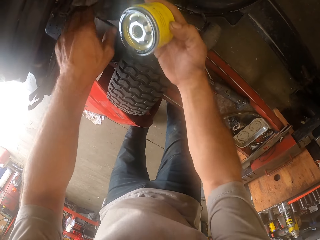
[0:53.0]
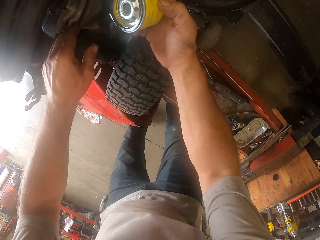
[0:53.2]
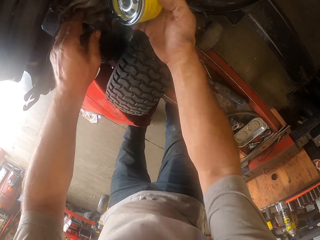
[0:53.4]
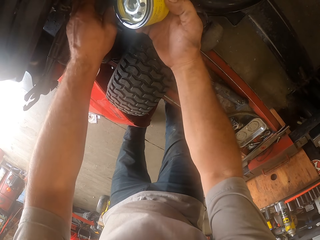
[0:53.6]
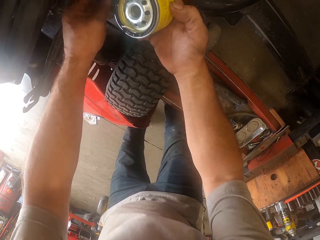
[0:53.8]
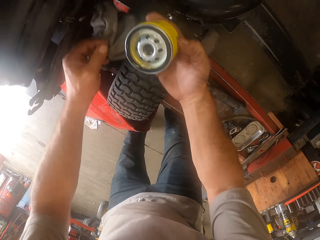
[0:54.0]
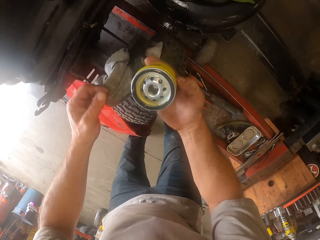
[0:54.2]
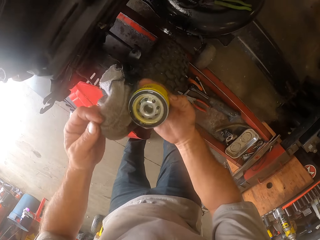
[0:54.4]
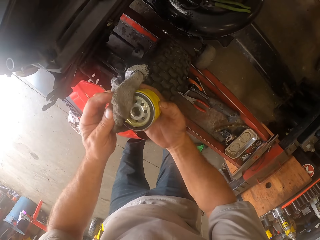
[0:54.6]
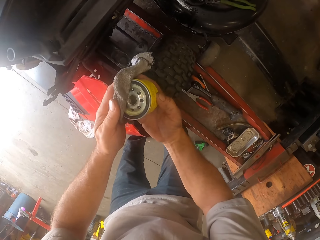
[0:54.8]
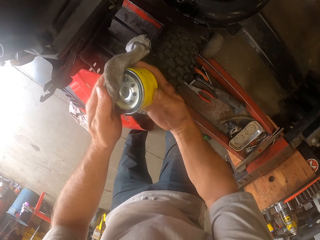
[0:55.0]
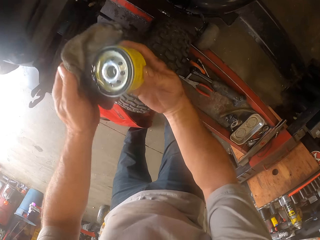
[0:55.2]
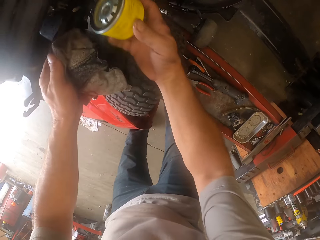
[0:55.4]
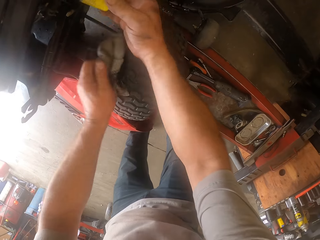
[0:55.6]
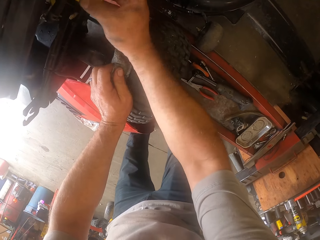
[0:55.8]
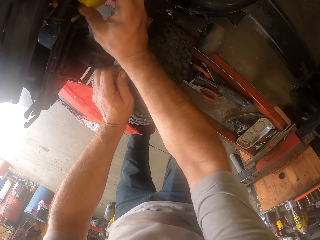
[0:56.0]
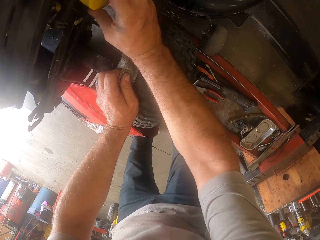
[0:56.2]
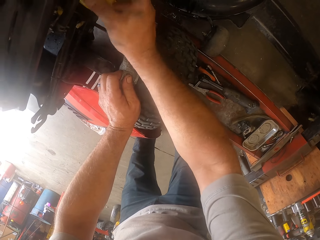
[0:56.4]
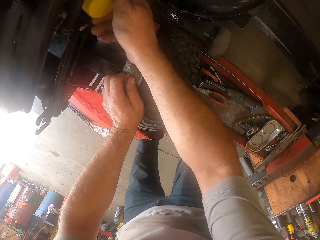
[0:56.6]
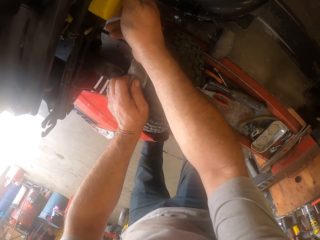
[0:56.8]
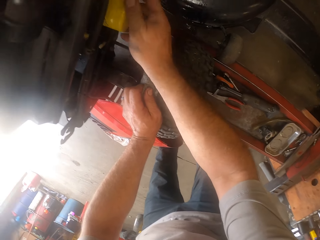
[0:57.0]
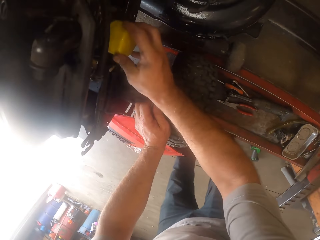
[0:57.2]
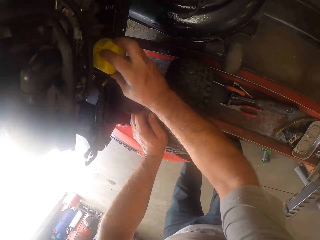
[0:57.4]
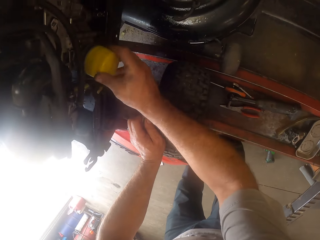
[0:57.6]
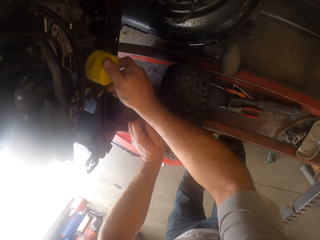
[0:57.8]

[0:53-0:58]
The camera wearer picks the cloth. They clean the can with the cloth. They drop the cloth. They attach the can to the mower.

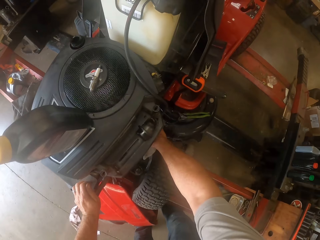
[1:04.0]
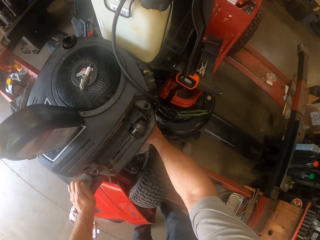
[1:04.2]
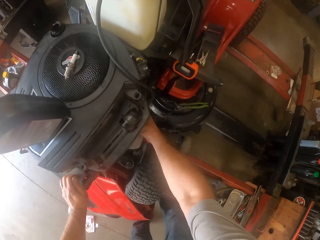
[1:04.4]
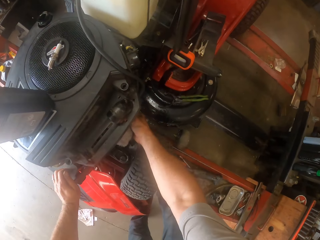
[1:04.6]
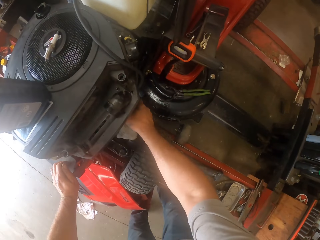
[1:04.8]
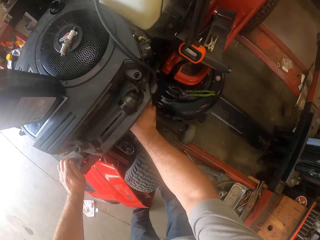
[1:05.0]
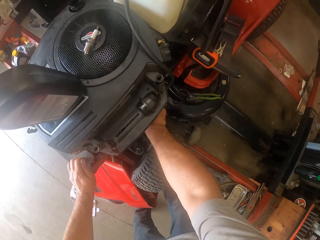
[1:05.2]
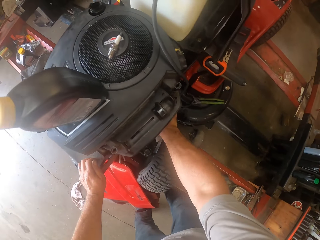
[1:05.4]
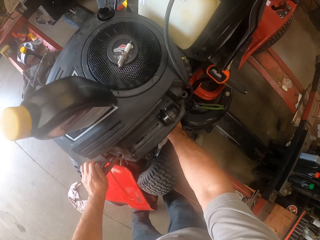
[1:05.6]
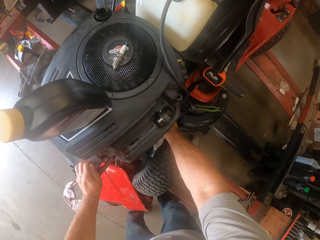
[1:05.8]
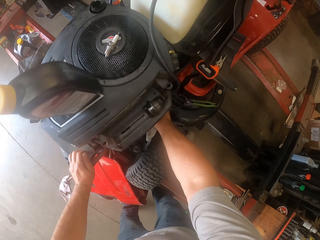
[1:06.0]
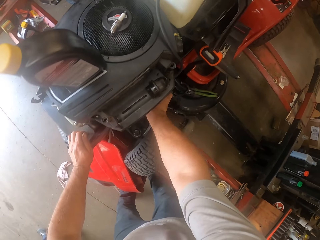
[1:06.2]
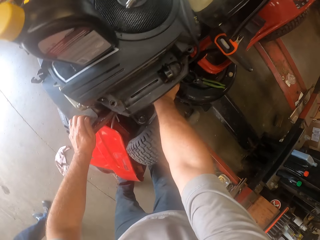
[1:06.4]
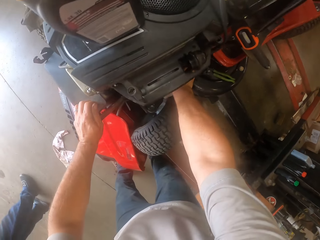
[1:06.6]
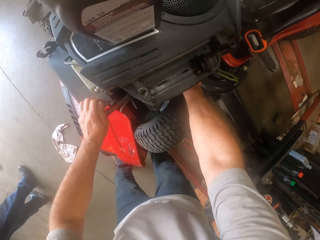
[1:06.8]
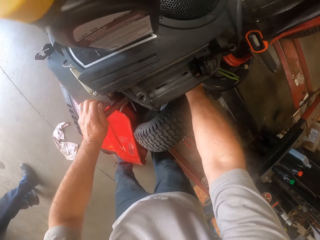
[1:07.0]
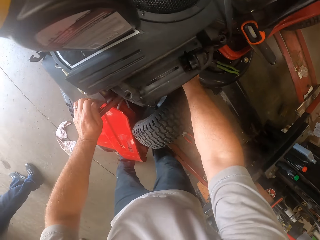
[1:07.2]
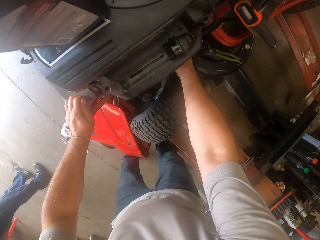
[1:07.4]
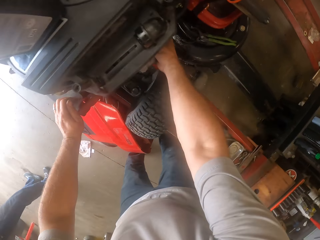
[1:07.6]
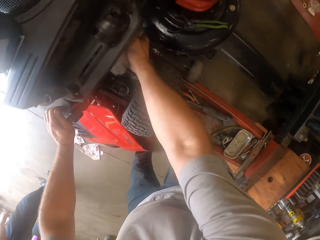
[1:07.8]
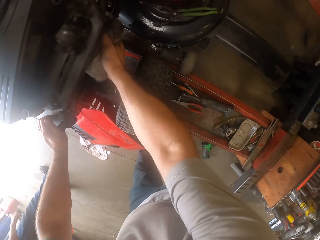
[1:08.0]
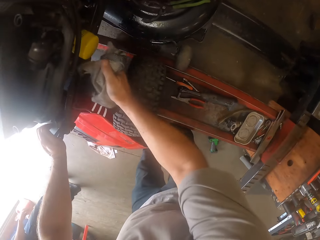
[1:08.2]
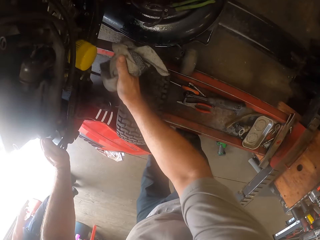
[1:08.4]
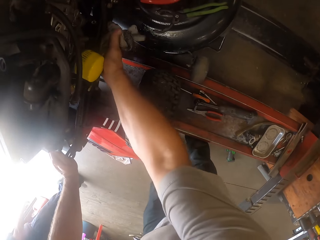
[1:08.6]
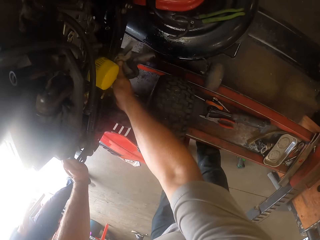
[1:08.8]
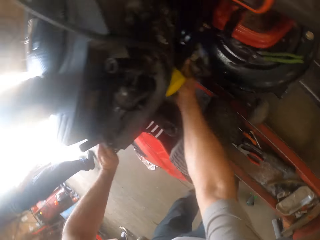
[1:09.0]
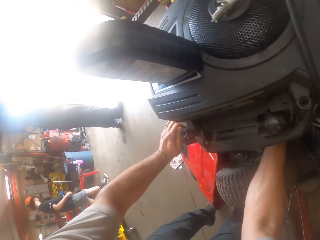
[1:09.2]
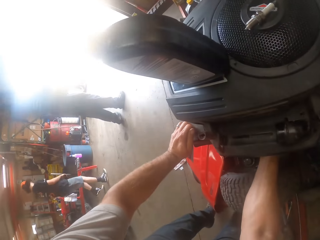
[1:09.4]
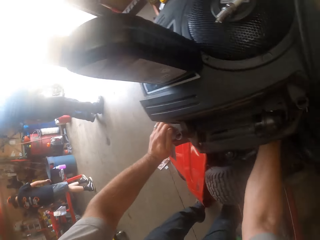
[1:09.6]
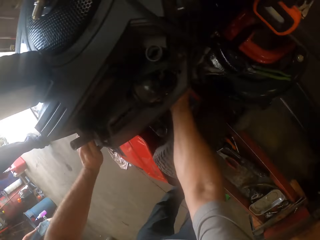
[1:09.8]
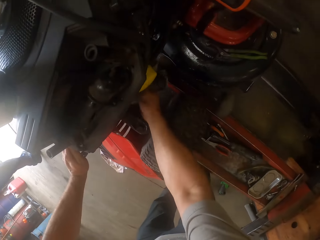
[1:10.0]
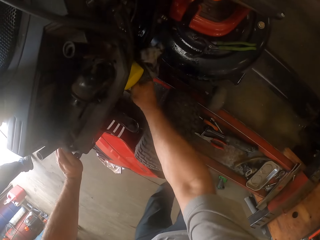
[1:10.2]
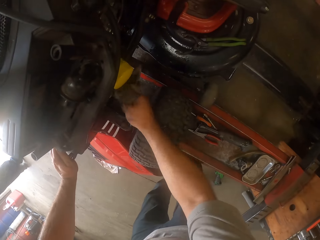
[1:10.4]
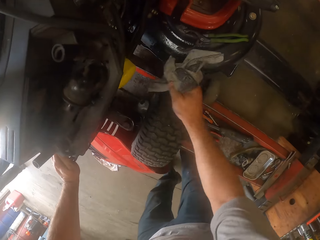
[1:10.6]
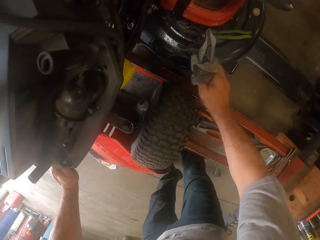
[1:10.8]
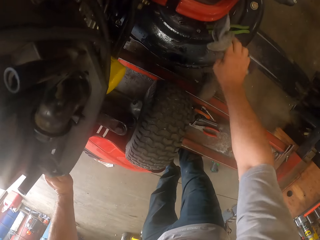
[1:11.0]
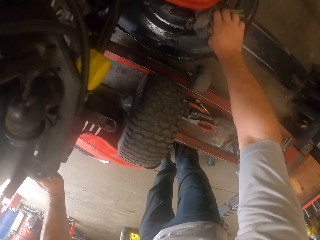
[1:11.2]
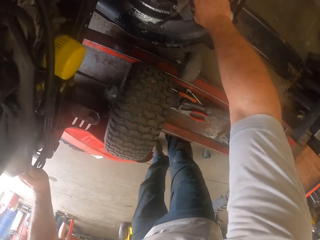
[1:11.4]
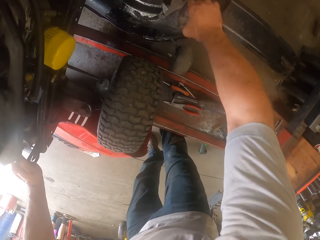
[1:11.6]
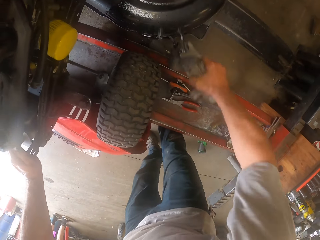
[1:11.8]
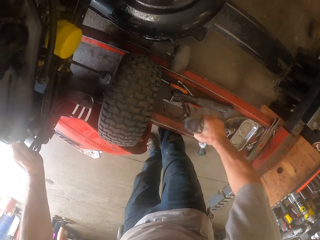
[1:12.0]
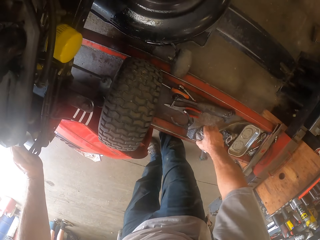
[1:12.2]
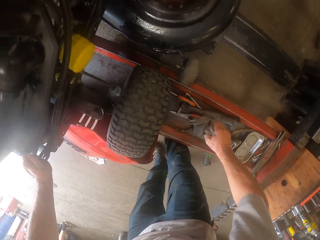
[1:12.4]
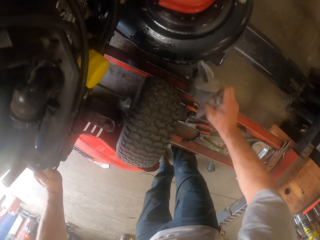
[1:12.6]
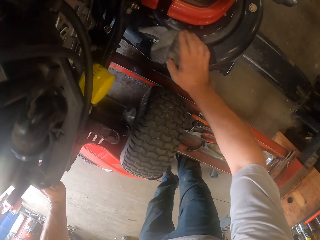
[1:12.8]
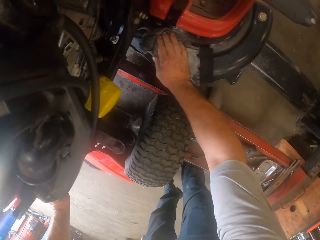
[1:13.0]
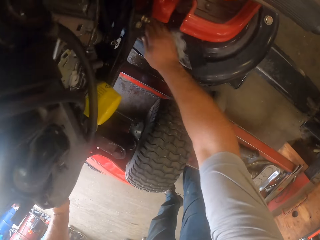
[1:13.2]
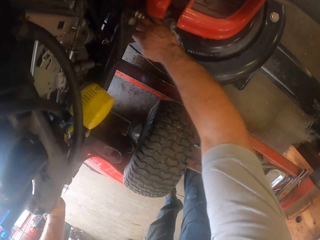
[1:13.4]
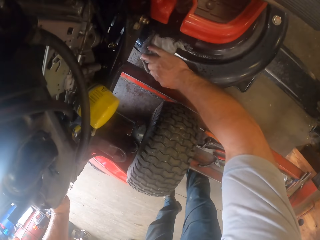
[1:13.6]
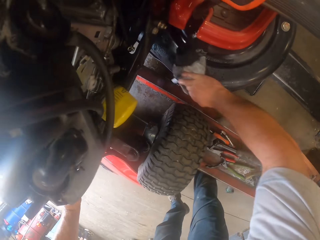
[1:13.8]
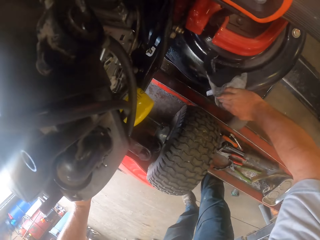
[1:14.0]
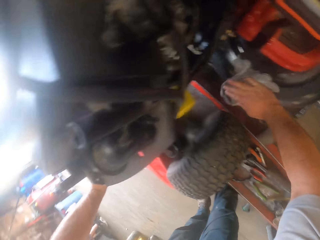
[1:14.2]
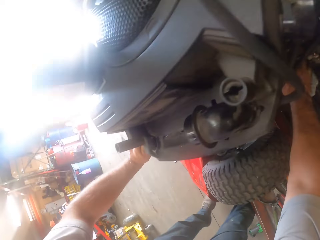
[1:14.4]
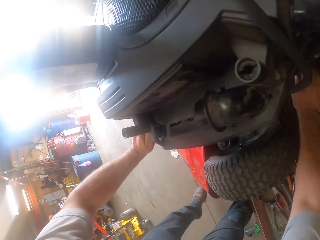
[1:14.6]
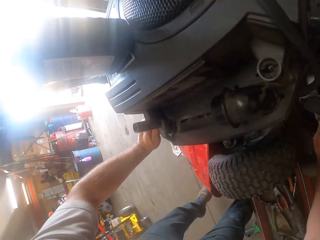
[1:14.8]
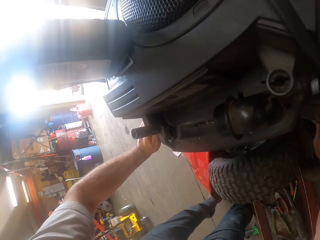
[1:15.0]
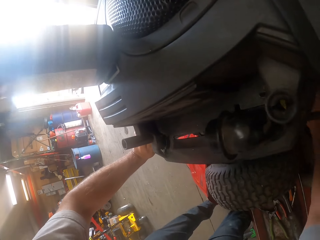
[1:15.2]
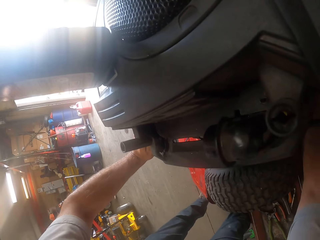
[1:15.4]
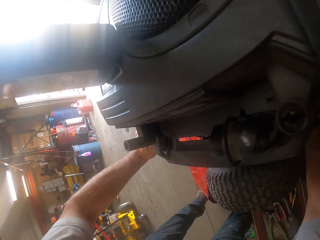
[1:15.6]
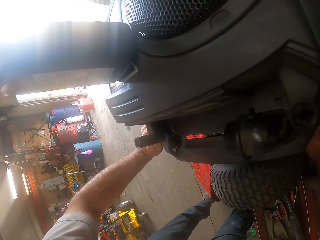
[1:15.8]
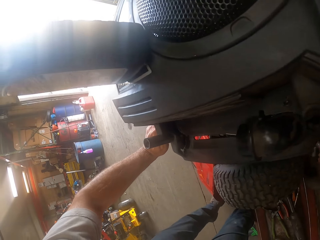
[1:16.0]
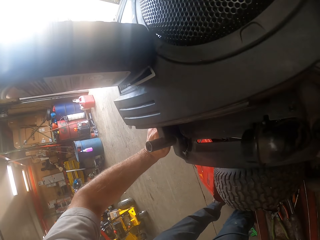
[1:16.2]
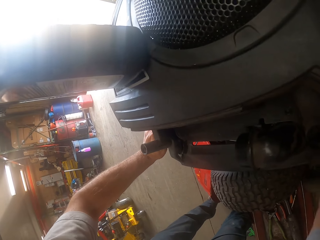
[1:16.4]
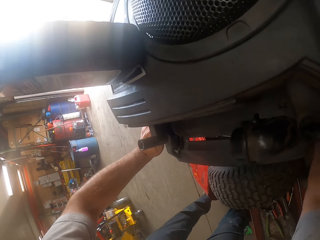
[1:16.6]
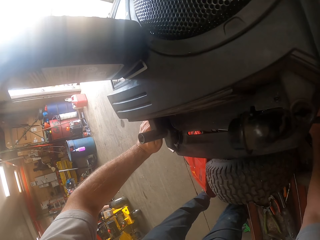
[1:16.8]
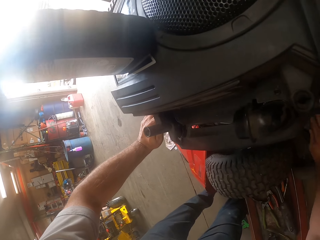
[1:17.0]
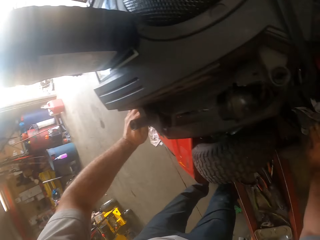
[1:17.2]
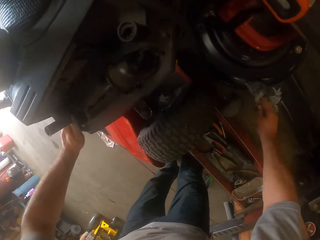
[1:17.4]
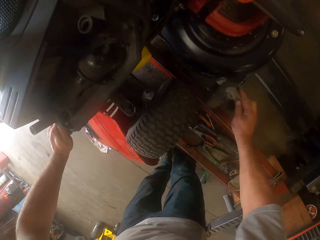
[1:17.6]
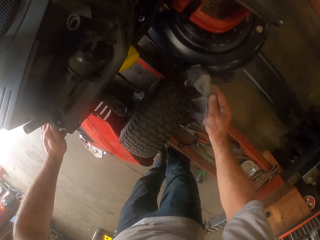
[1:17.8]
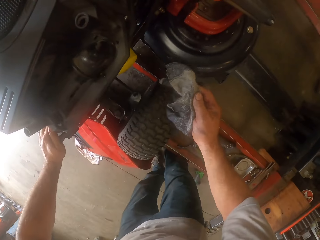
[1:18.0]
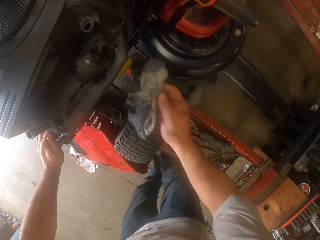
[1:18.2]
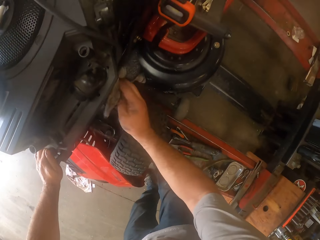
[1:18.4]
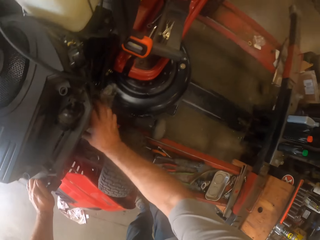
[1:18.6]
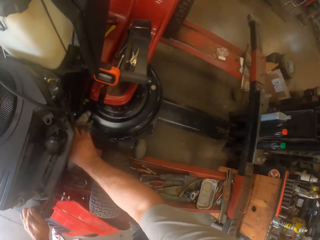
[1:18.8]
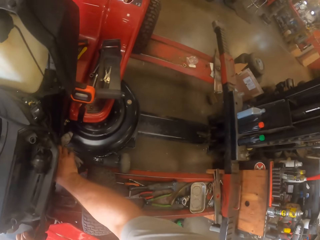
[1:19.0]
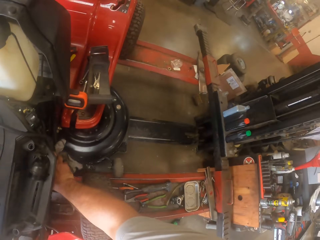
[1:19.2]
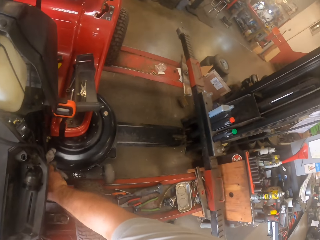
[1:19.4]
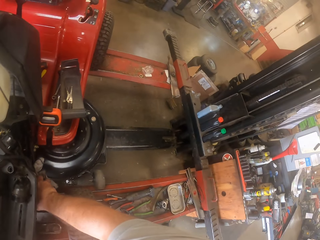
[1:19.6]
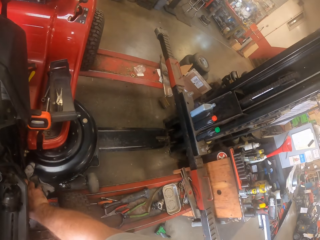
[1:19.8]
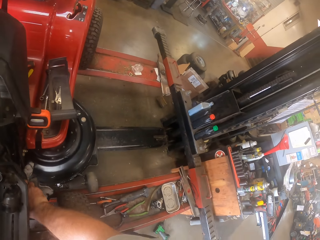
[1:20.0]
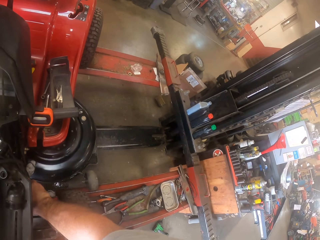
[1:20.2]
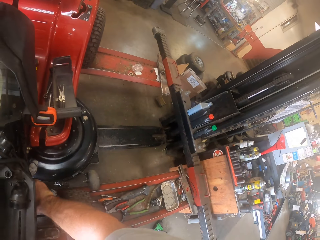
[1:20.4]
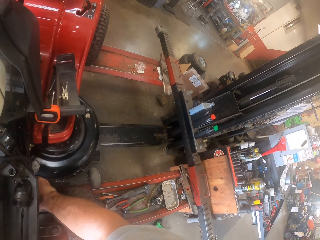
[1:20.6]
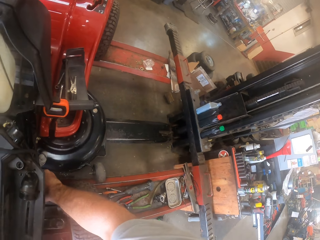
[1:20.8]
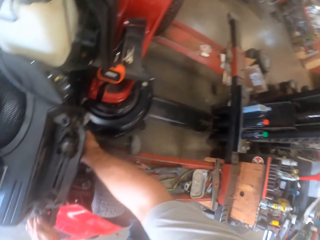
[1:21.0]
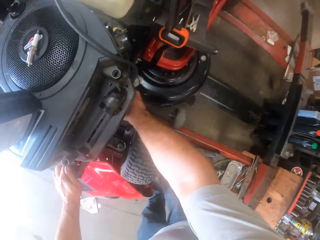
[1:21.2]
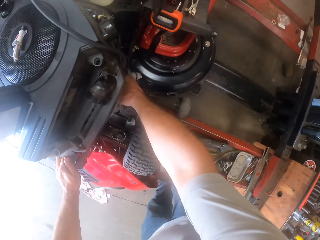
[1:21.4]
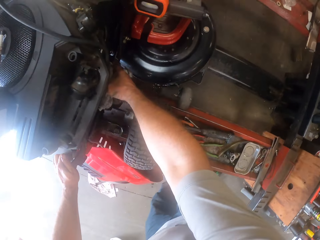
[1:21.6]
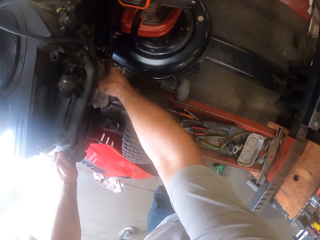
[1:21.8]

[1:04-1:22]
A person walks in the workshop. Another person walks in the workshop. The camera wearer cleans the lawn mower with the cloth. He picks the oil filter pliers on the lawn mower with his right hand. He drops the pliers on the workbench. He cleans the lawn mower with the cloth.
